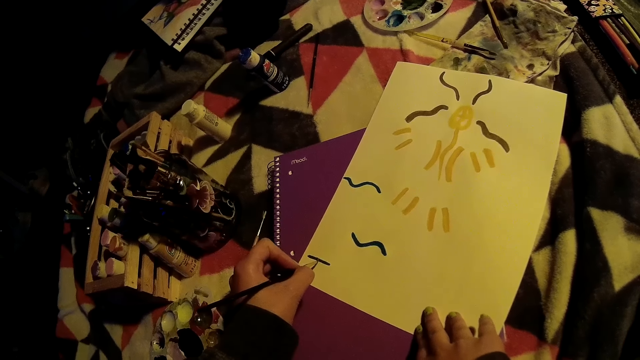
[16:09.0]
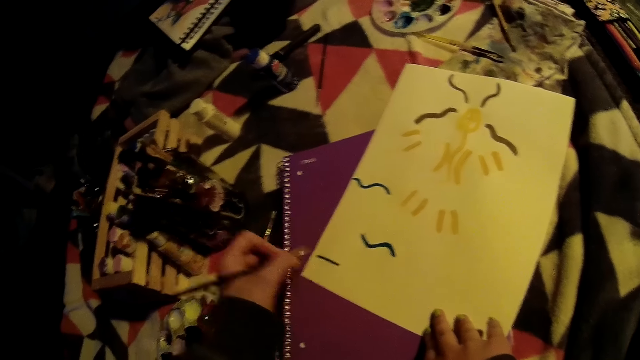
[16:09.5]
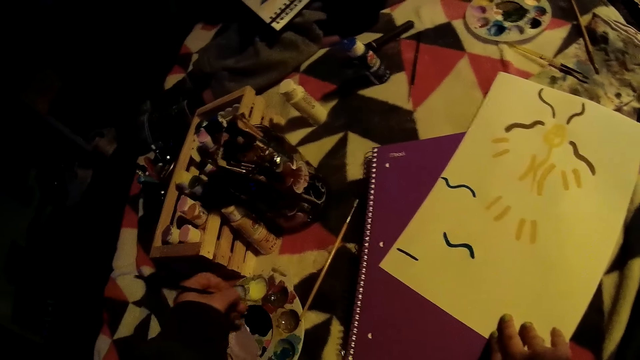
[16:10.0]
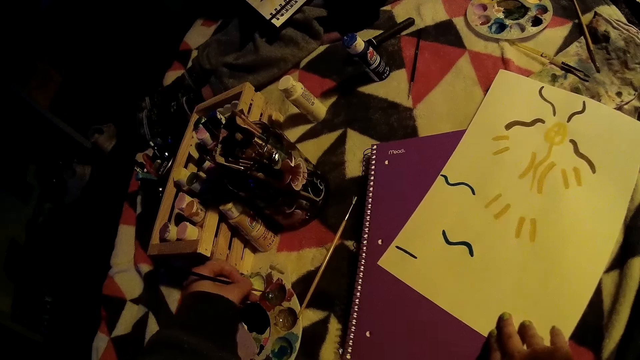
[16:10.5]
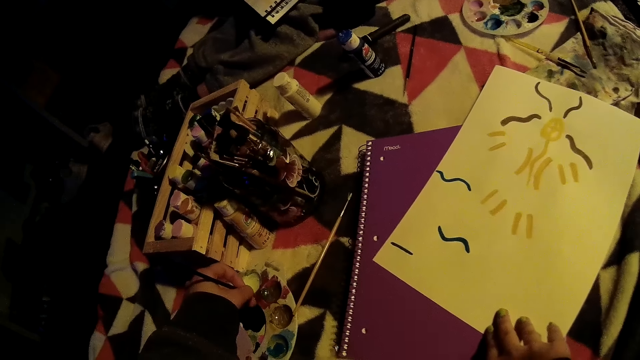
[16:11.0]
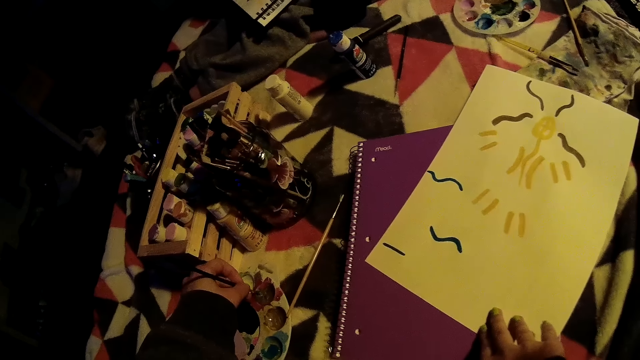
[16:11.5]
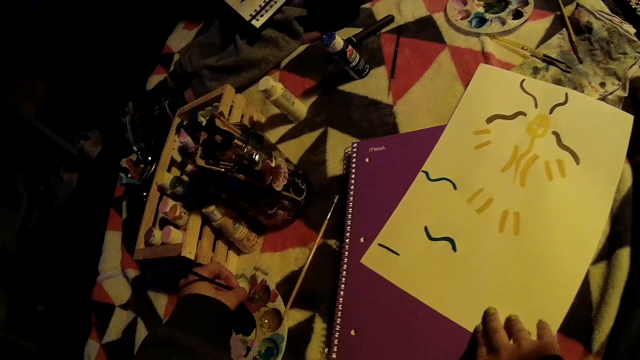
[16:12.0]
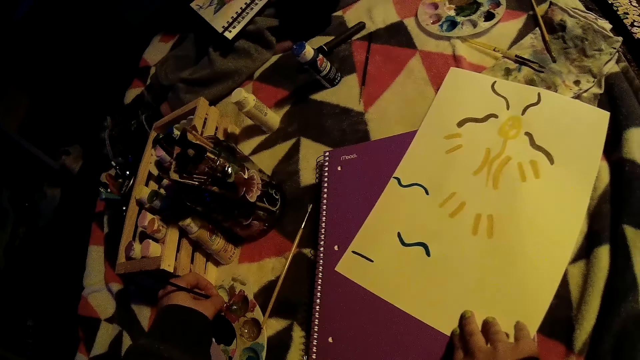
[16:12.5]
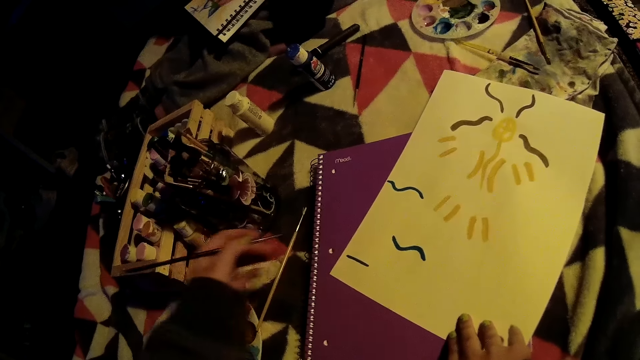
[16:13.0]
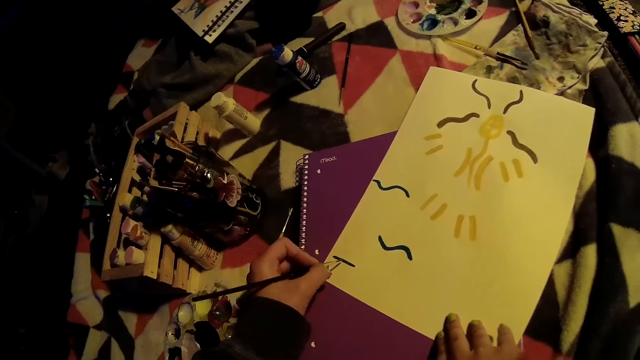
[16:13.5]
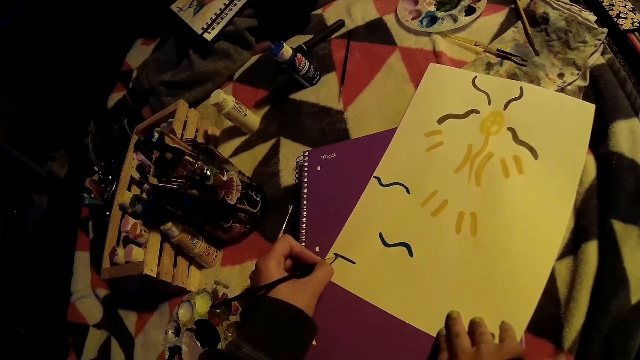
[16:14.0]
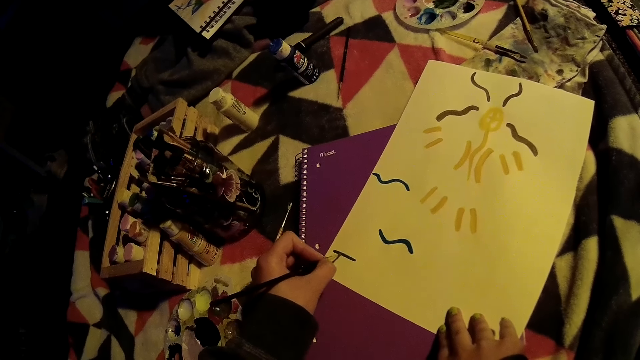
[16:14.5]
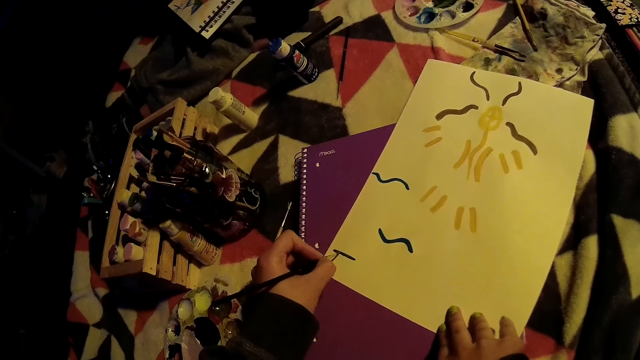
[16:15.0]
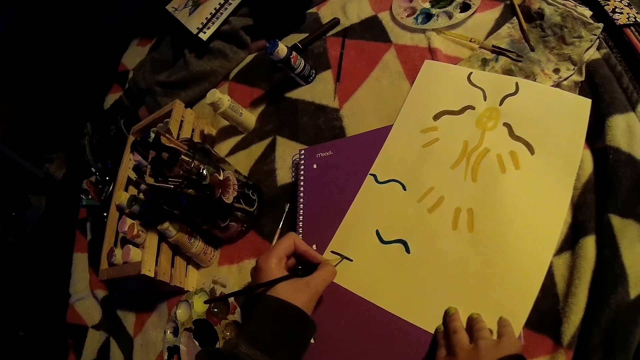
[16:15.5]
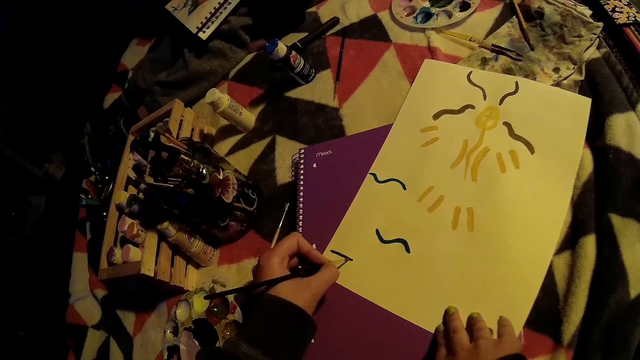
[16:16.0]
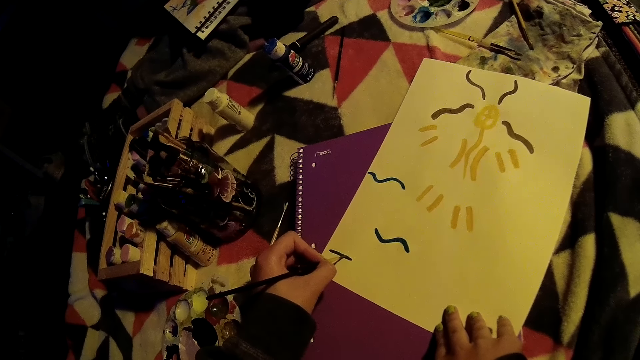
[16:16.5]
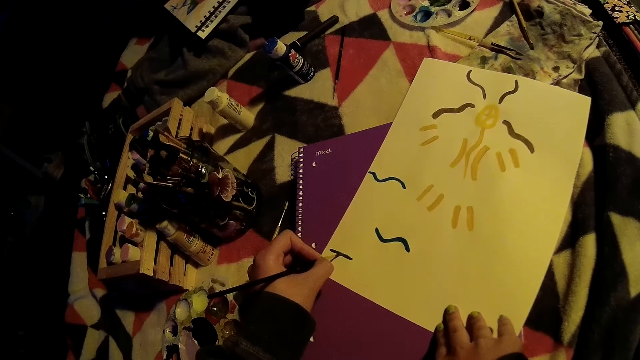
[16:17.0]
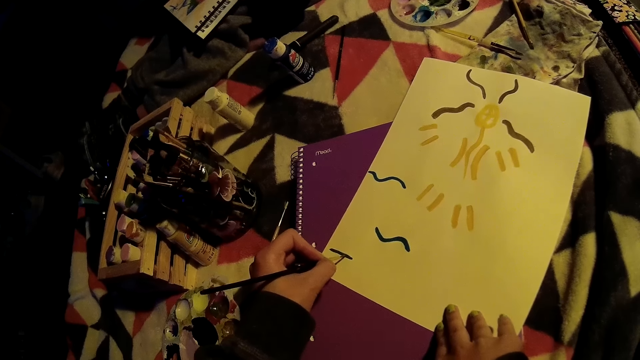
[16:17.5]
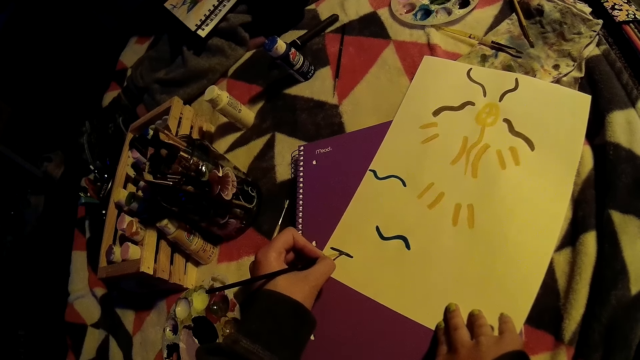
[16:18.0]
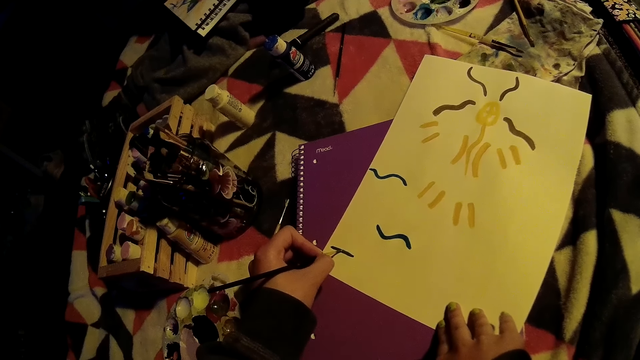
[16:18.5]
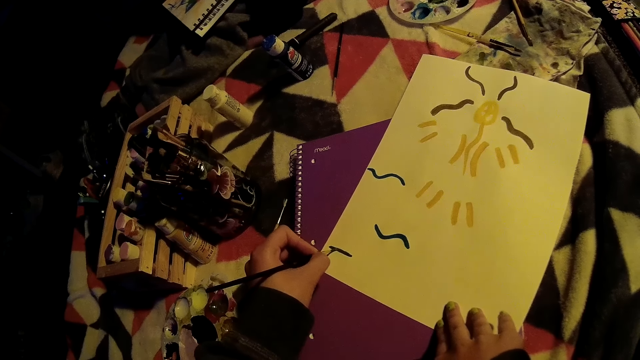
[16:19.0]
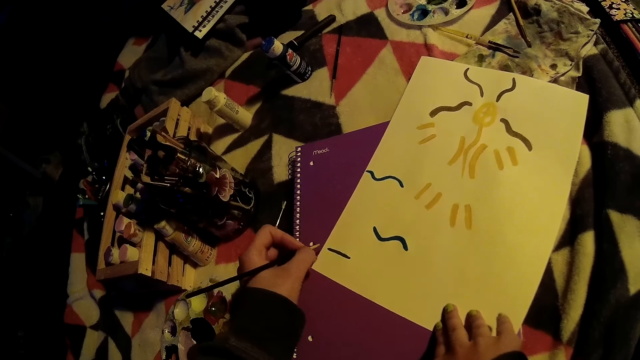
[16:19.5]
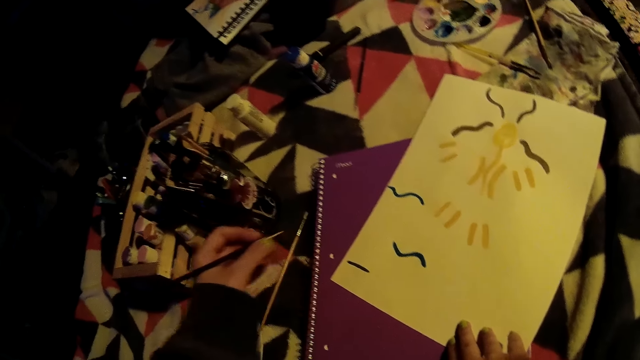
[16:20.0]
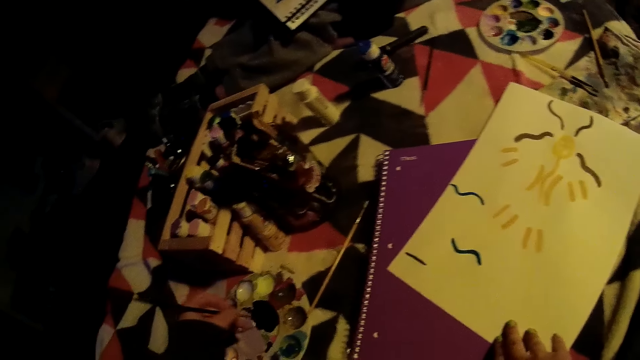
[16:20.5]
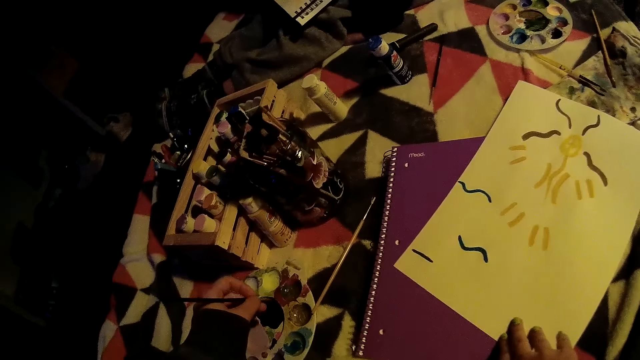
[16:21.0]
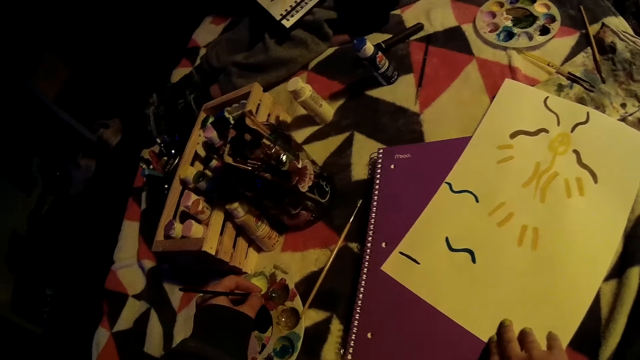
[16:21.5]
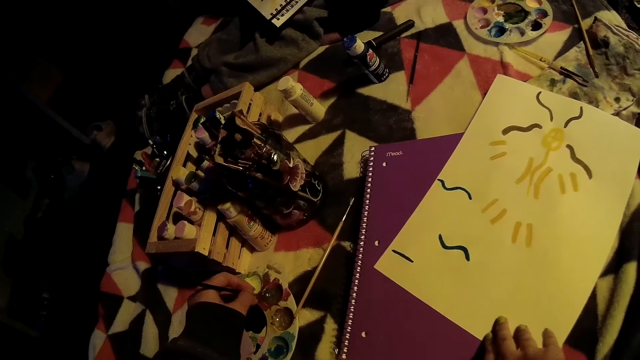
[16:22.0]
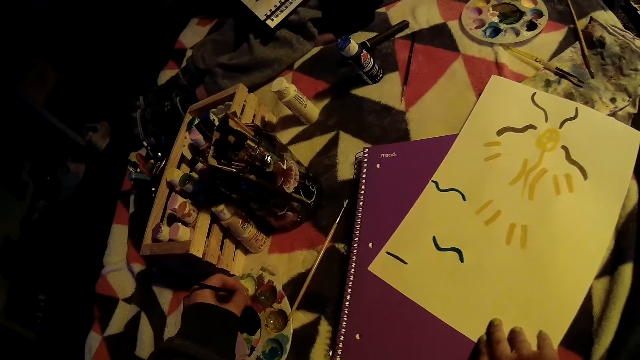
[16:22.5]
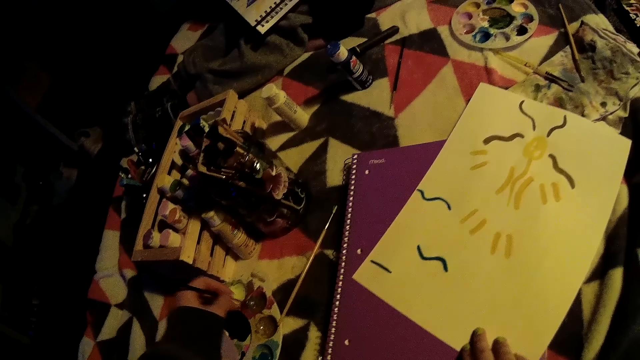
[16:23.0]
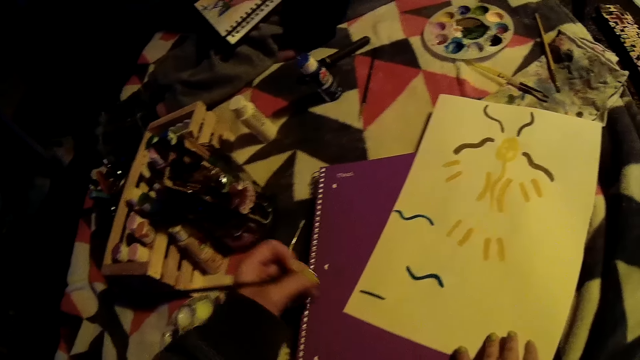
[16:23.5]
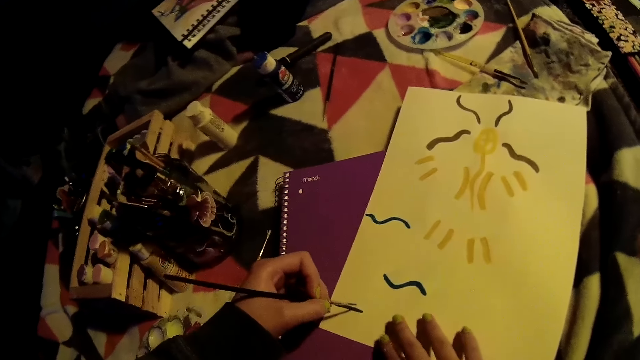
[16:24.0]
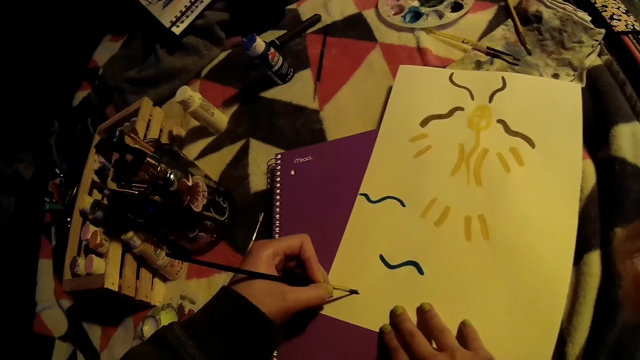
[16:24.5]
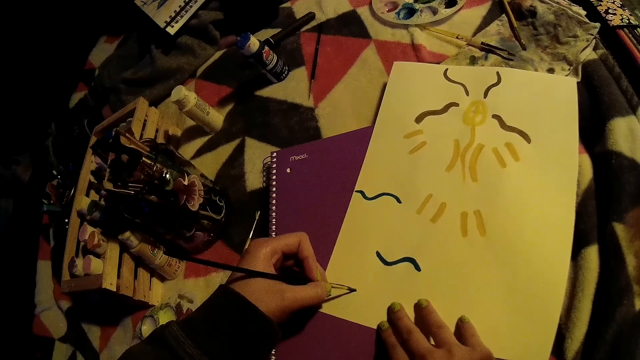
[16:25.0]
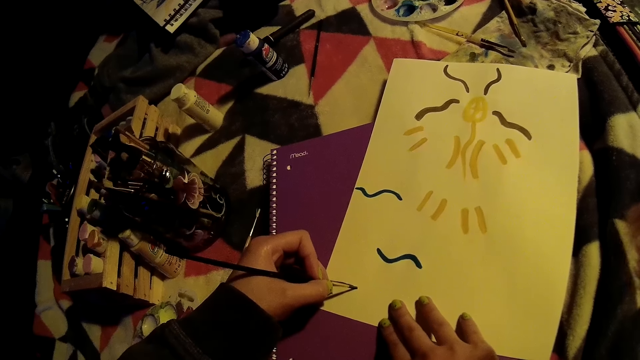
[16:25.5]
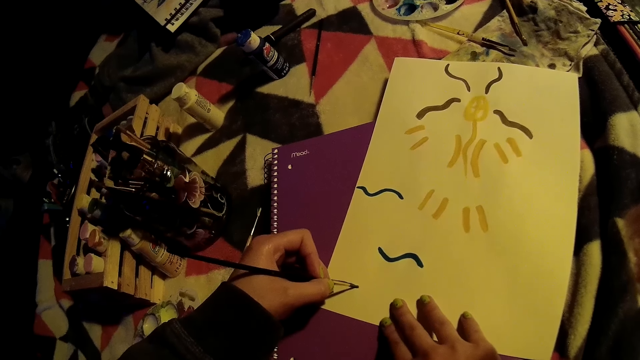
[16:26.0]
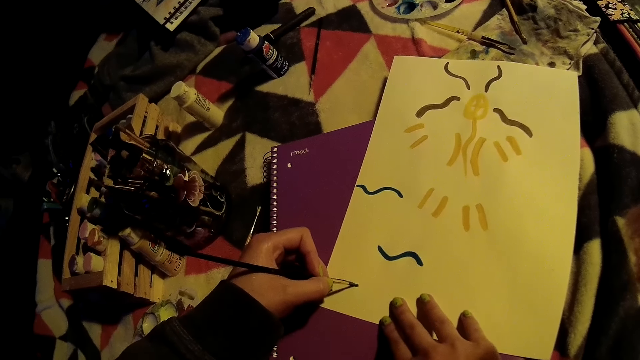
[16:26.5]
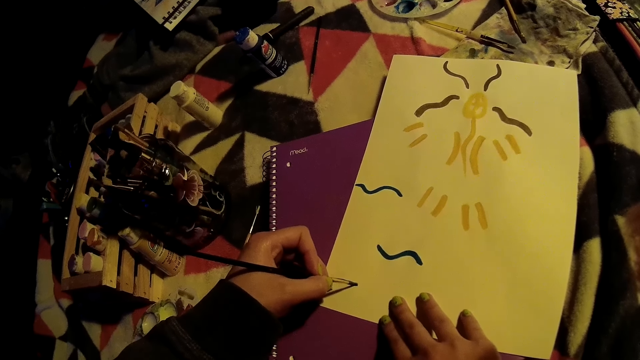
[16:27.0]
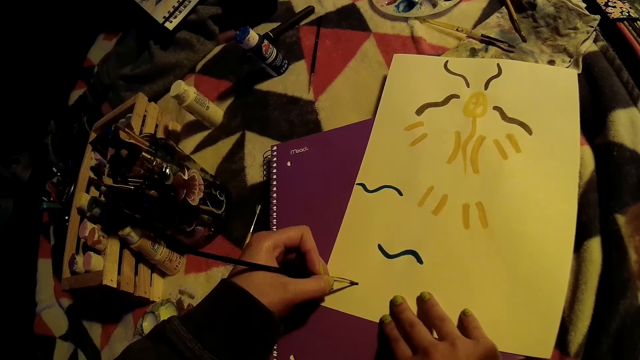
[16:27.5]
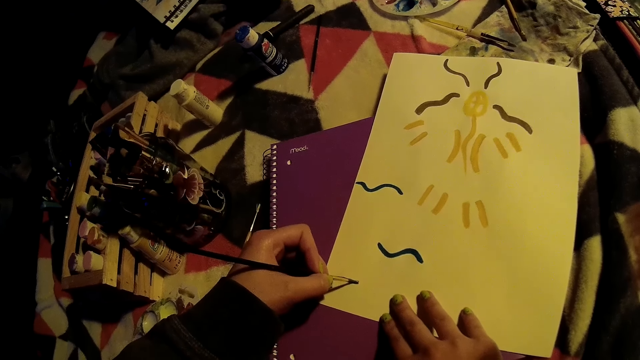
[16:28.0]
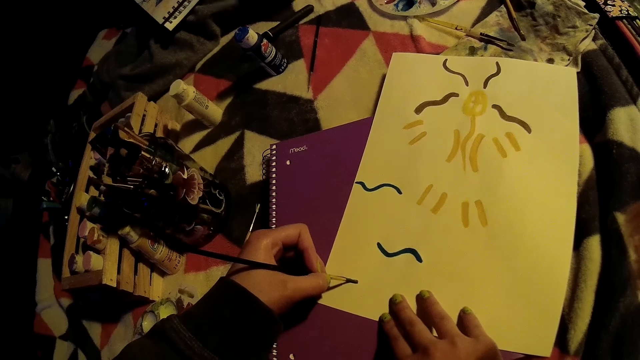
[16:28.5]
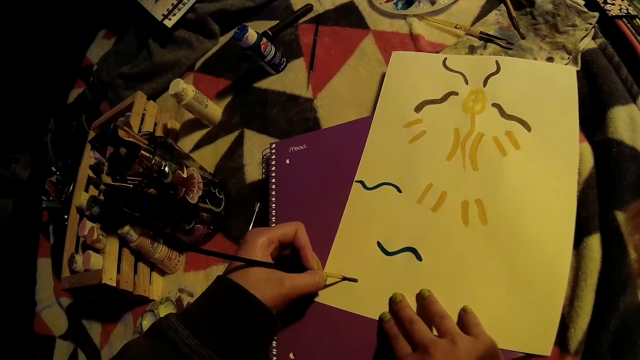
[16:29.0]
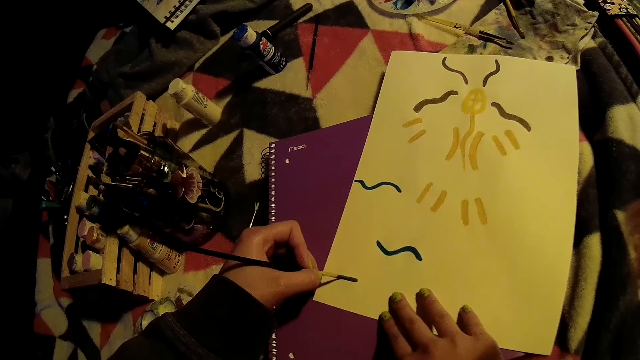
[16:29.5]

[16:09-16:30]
The camera wearer removes the paintbrush from the cardboard with her left hand. She picks the color from the color palette with the paintbrush in her left hand. She removes the paintbrush from the color palette with her left hand. She paints on the cardboard with the paintbrush in her left hand. She removes the paintbrush from the cardboard with her left hand. She picks the color from the color palette with the paintbrush in her left hand. She removes the paintbrush from the color palette with her left hand. She paints on the cardboard with the paintbrush in her left hand.
